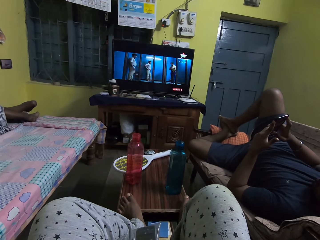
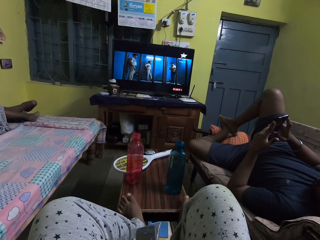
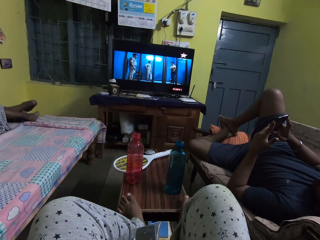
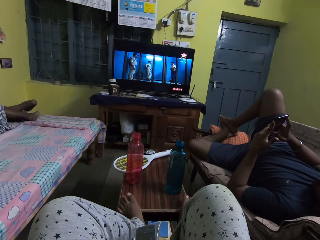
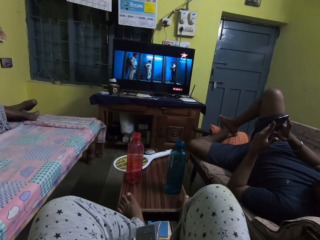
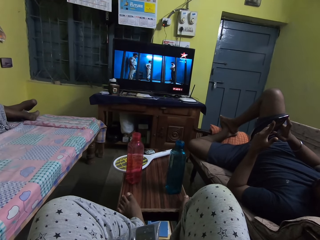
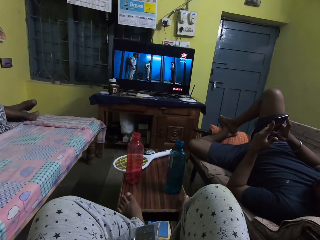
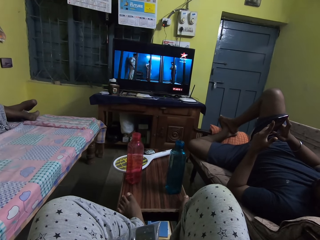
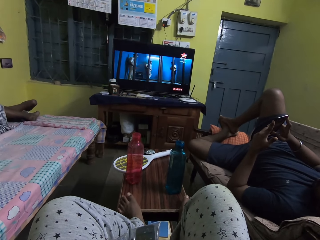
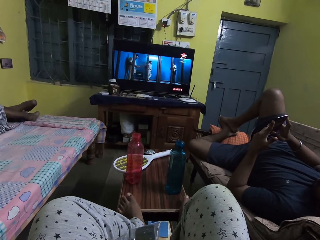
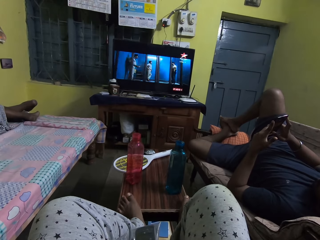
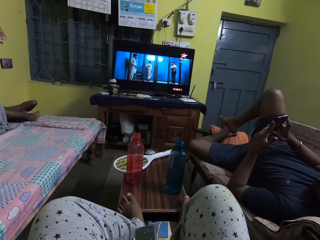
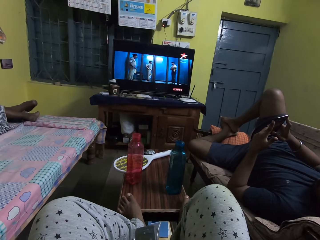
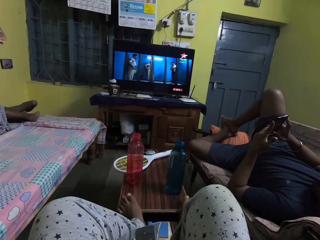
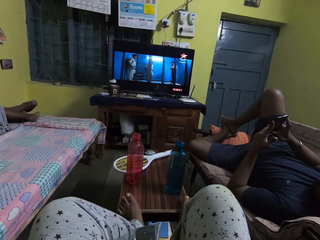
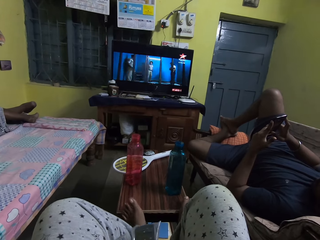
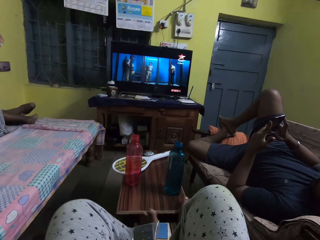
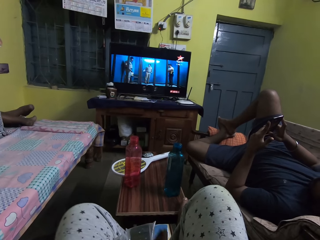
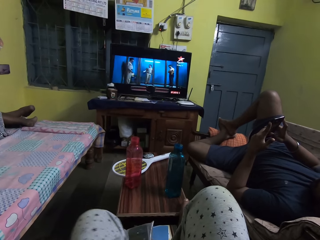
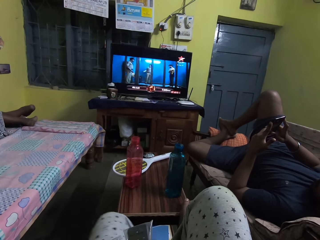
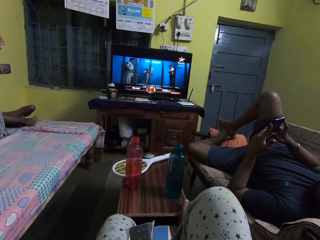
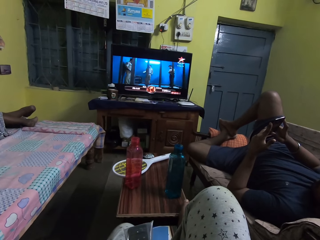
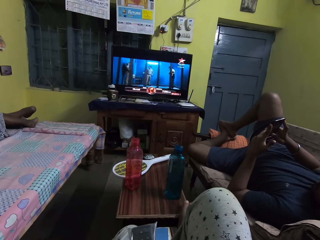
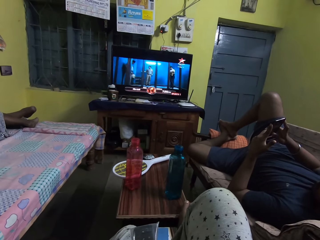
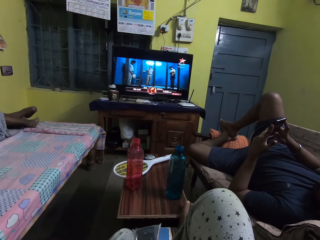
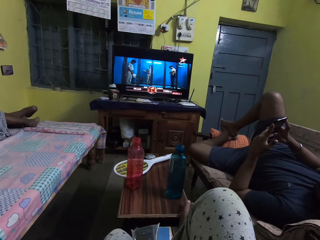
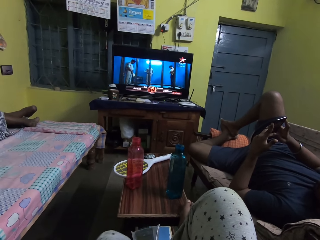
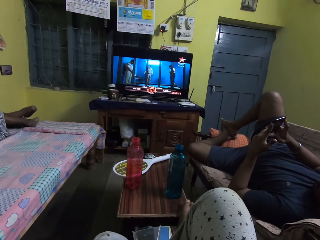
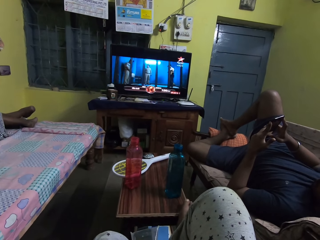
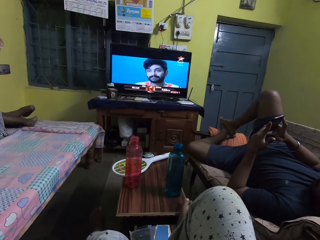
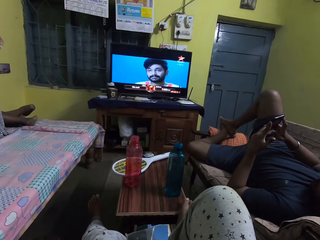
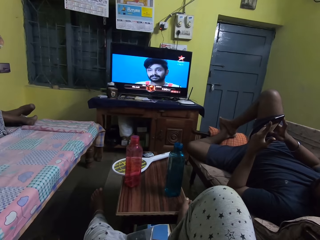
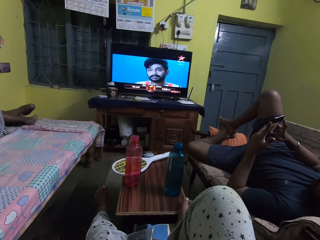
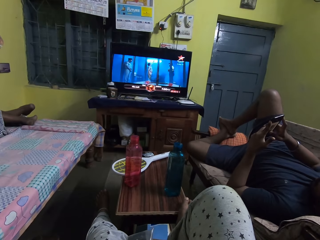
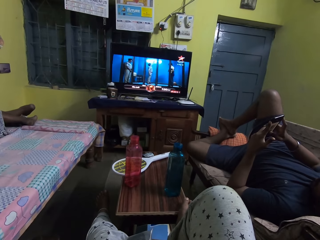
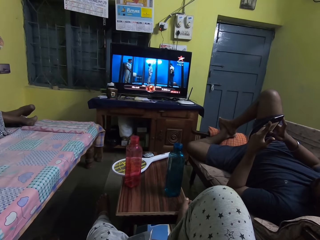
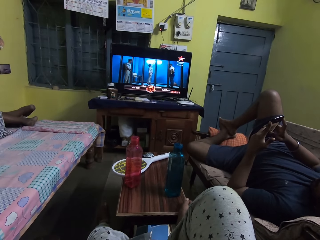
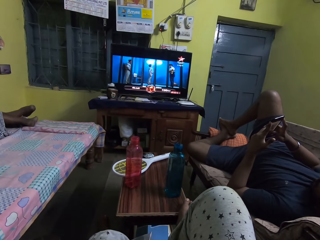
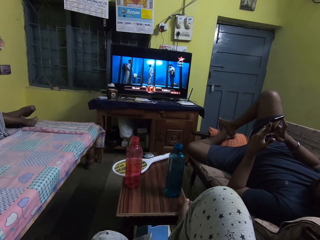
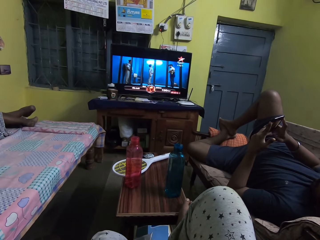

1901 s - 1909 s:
The camera wearer removes her left leg from the table.

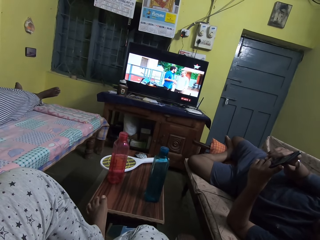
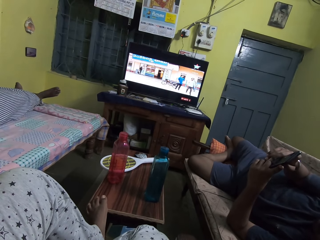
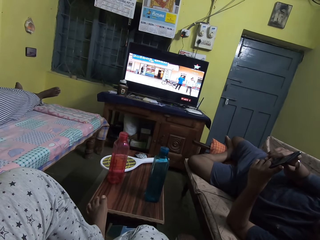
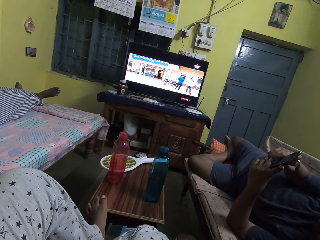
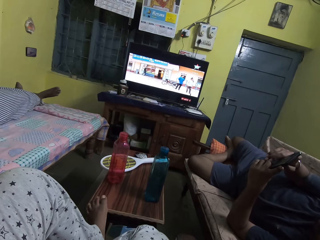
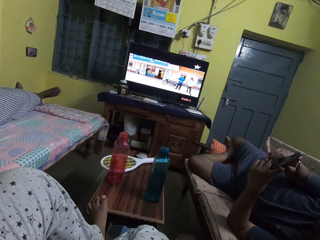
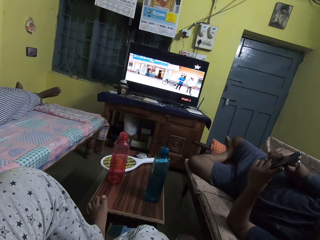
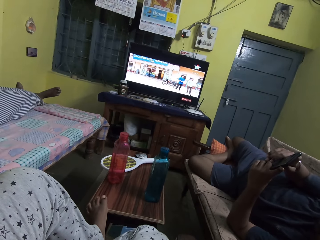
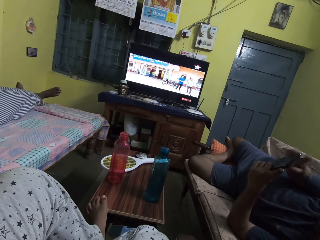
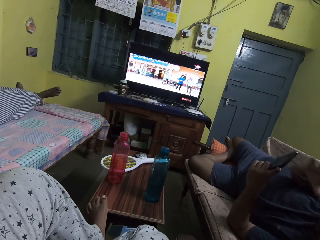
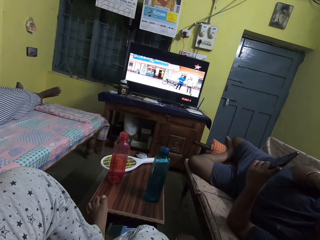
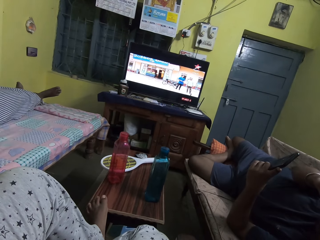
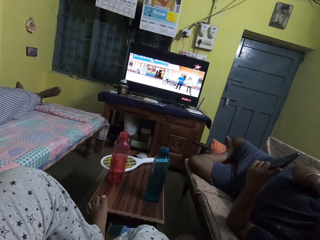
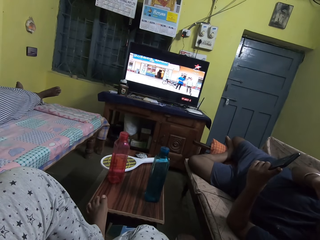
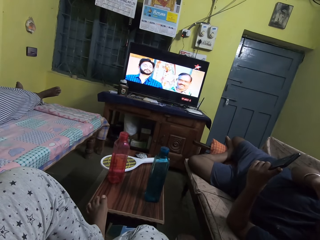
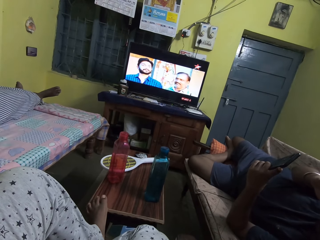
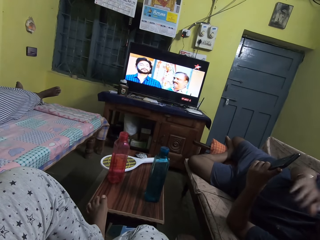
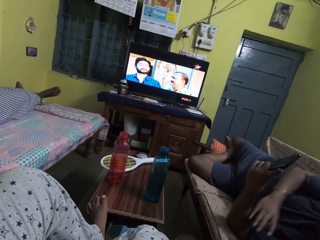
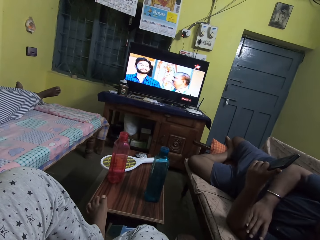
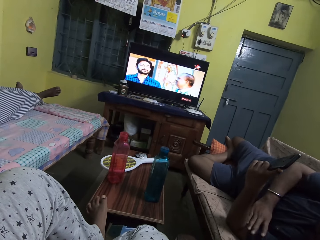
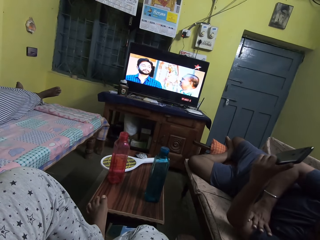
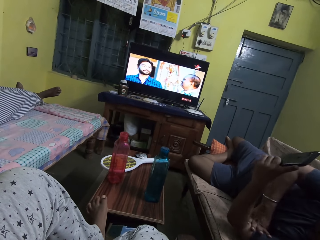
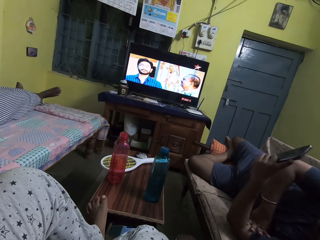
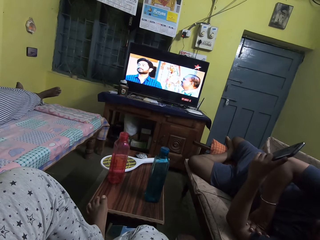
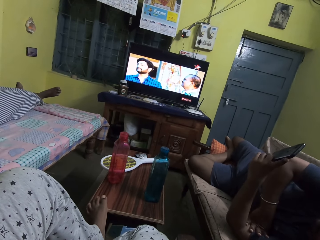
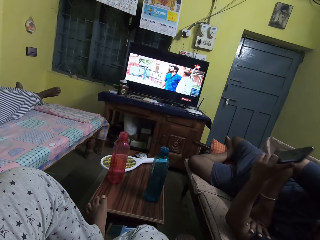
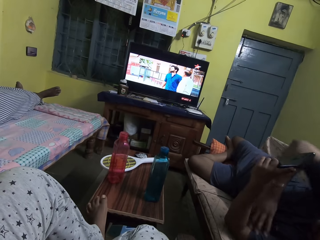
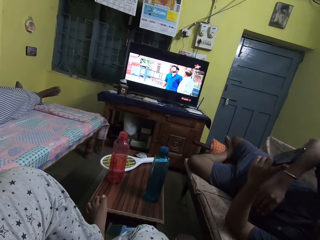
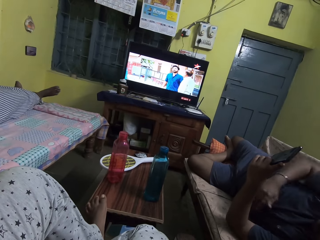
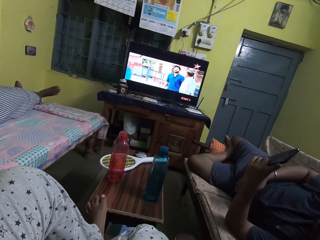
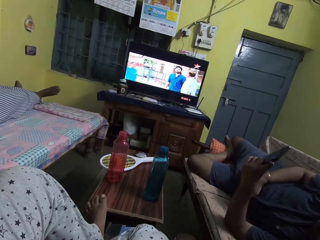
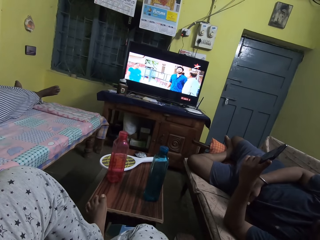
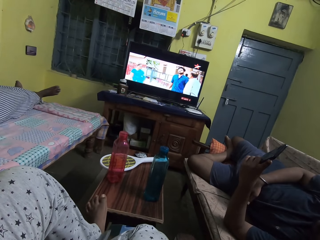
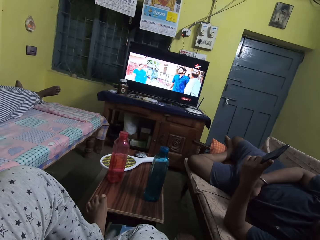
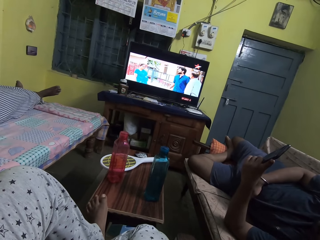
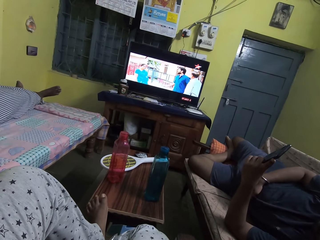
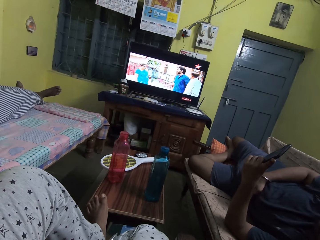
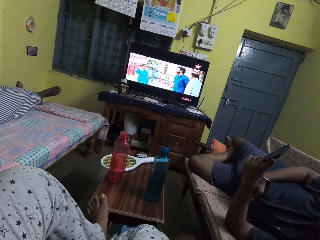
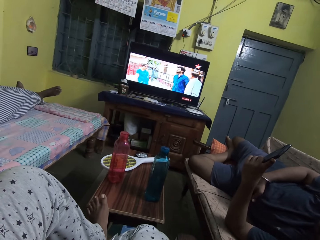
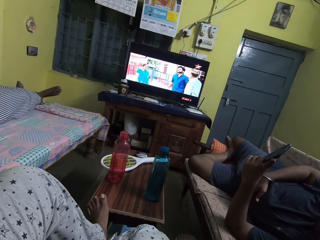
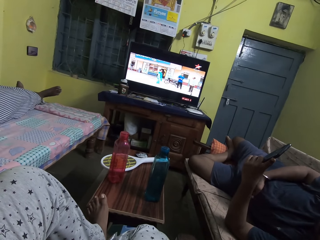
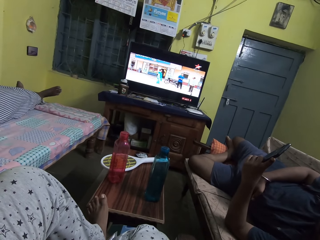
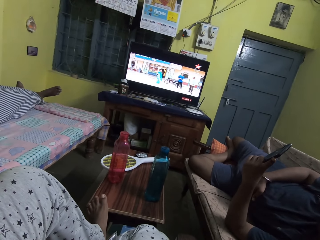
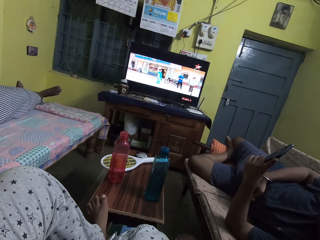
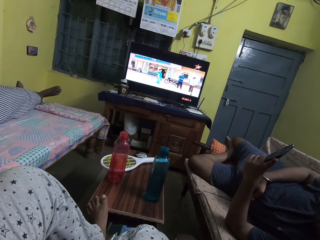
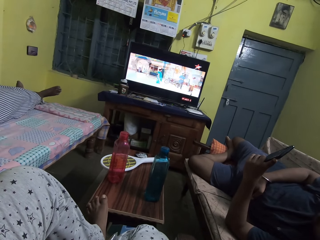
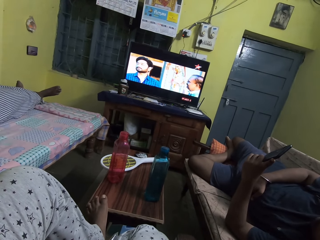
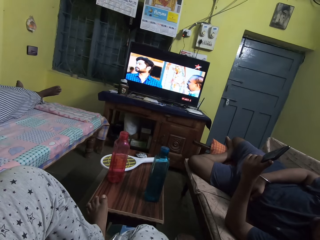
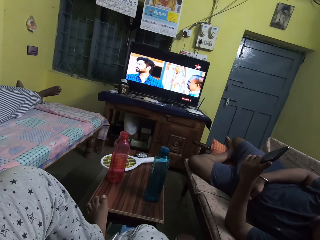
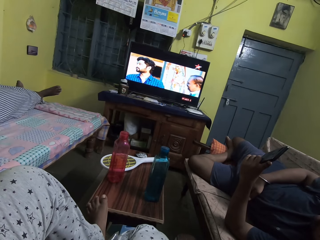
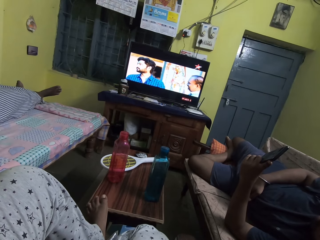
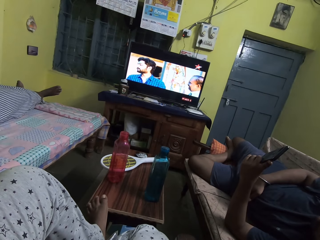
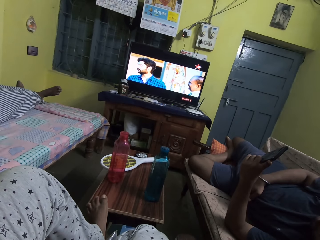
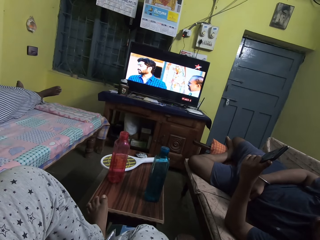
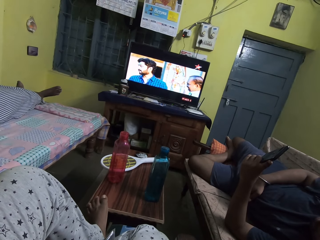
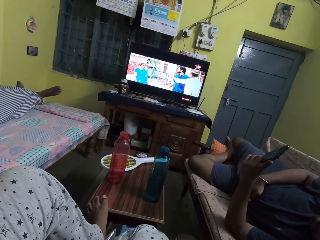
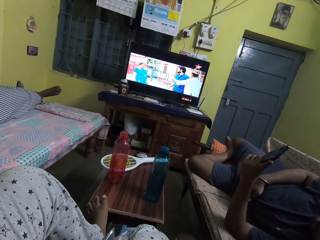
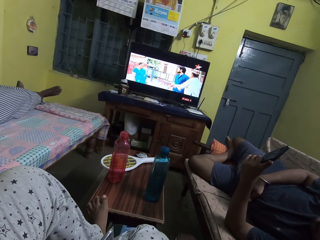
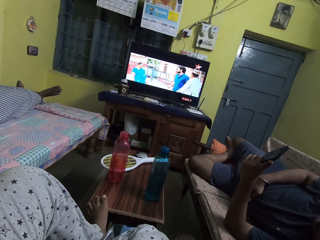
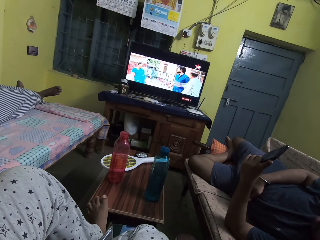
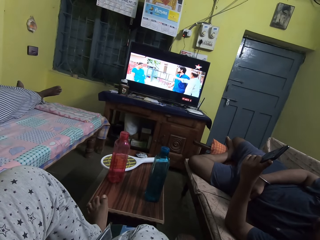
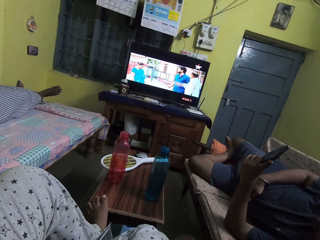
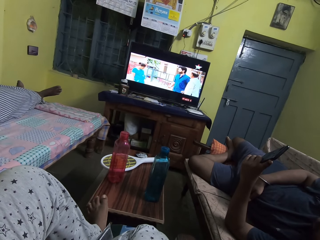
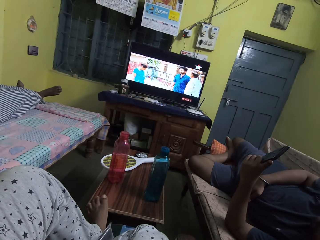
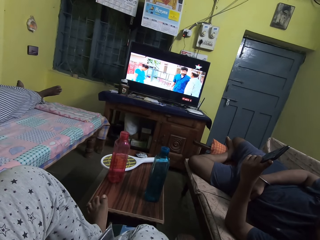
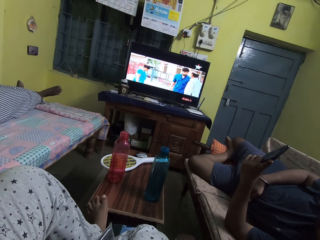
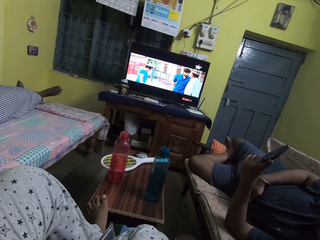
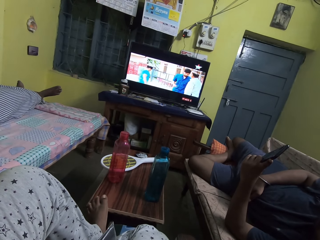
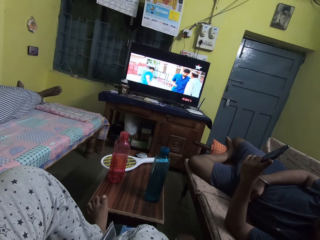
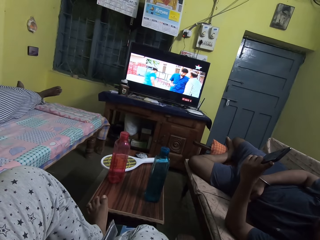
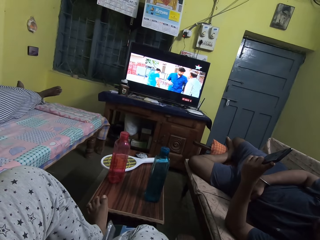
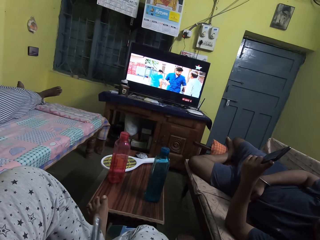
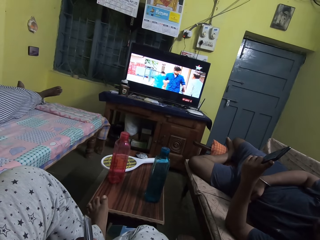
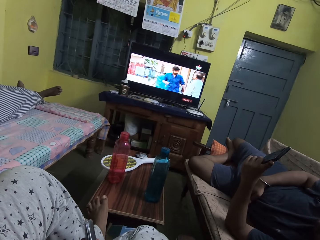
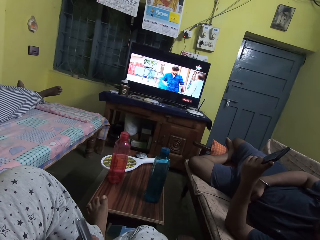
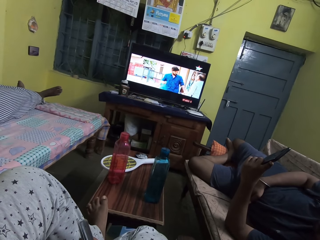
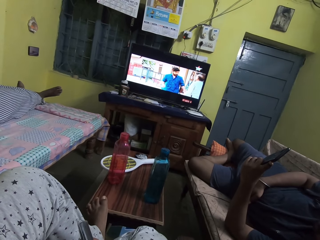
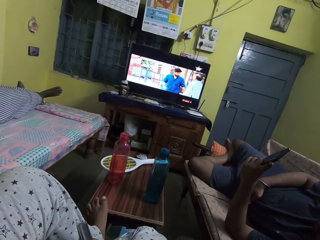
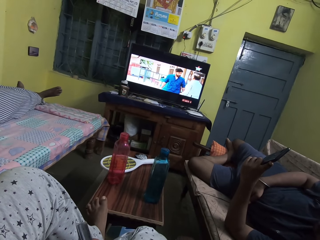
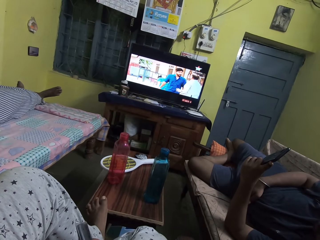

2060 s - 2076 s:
The man operates the phone with his left hand.
